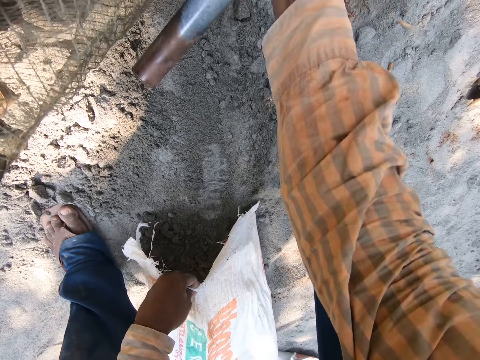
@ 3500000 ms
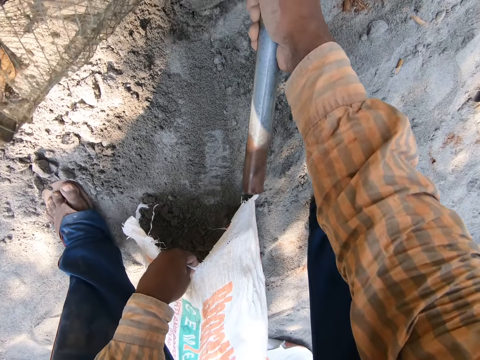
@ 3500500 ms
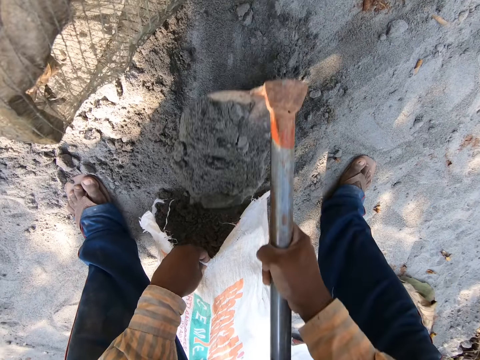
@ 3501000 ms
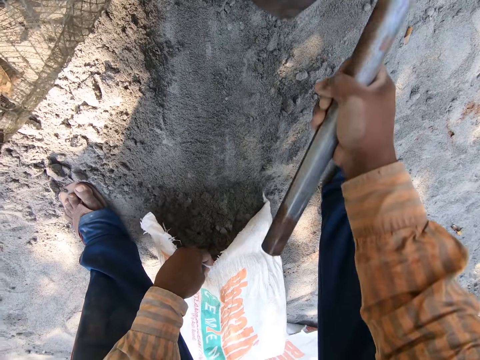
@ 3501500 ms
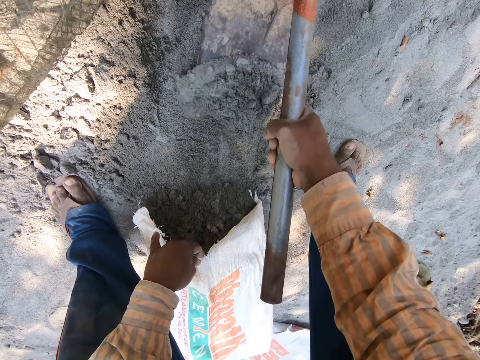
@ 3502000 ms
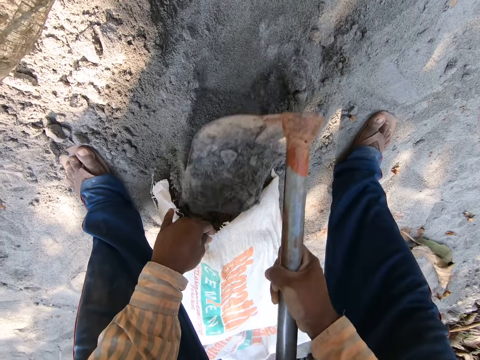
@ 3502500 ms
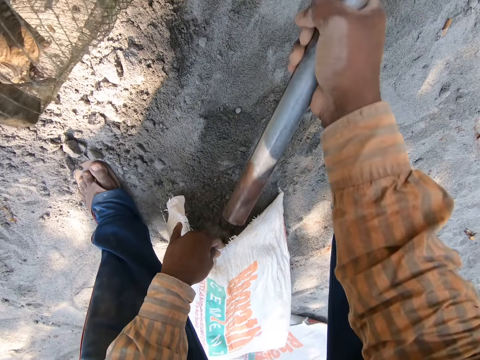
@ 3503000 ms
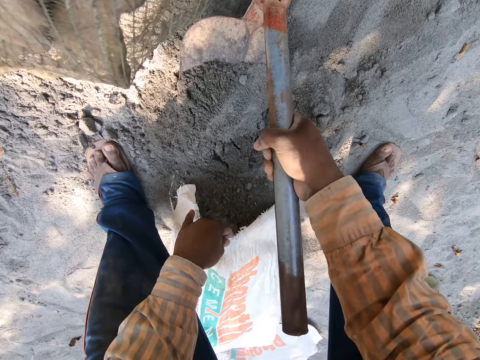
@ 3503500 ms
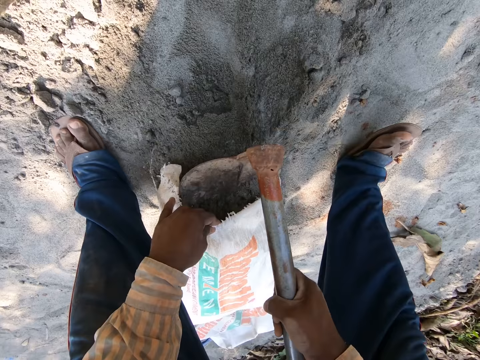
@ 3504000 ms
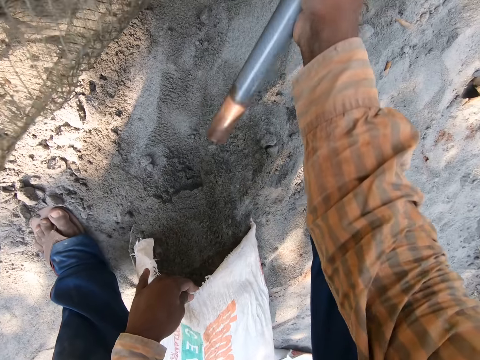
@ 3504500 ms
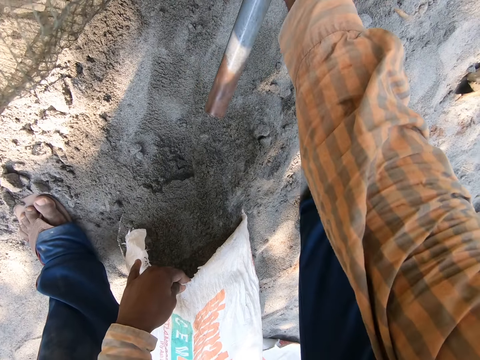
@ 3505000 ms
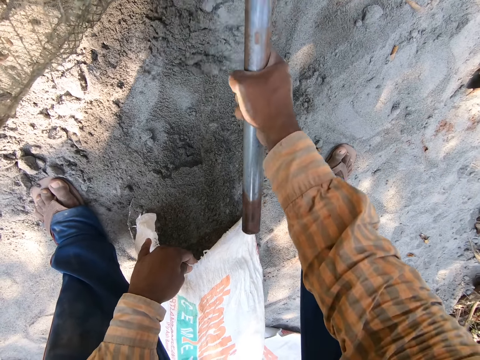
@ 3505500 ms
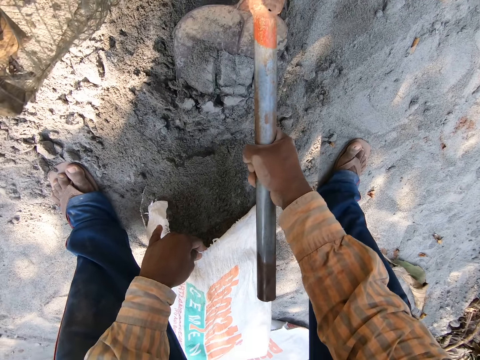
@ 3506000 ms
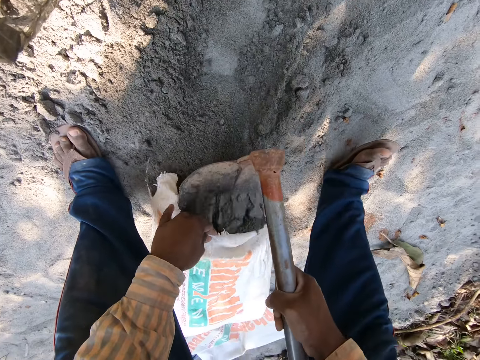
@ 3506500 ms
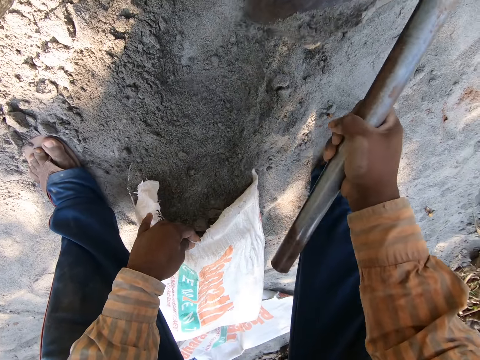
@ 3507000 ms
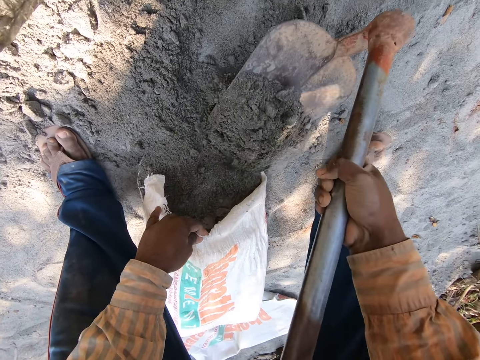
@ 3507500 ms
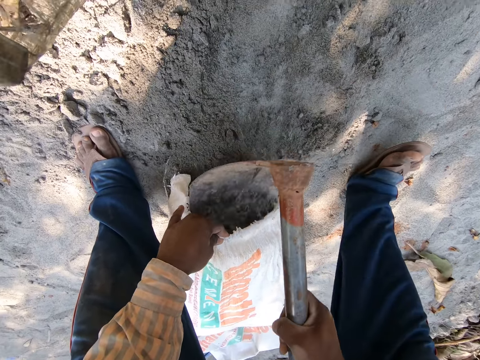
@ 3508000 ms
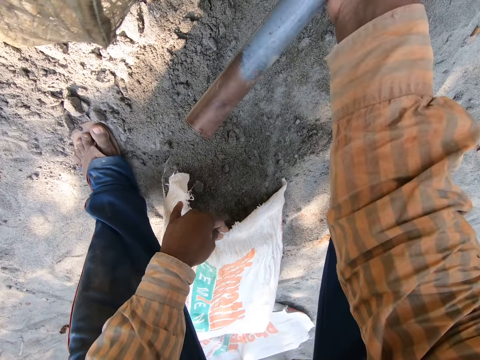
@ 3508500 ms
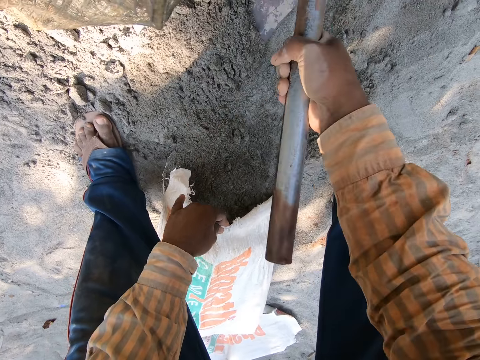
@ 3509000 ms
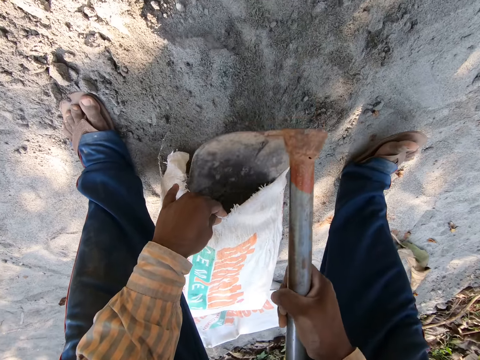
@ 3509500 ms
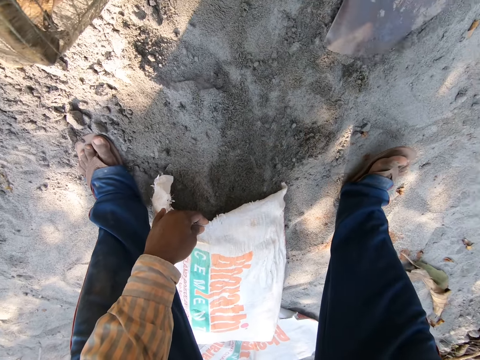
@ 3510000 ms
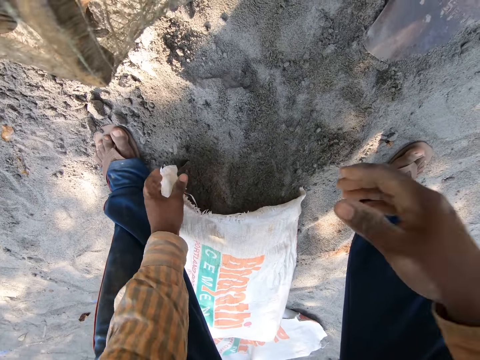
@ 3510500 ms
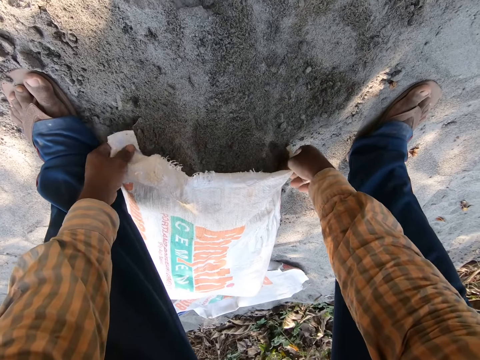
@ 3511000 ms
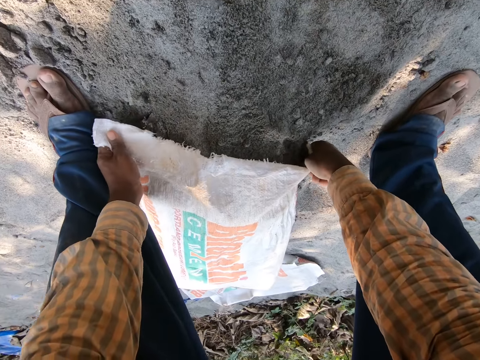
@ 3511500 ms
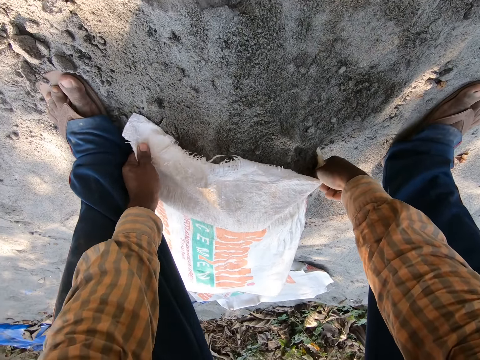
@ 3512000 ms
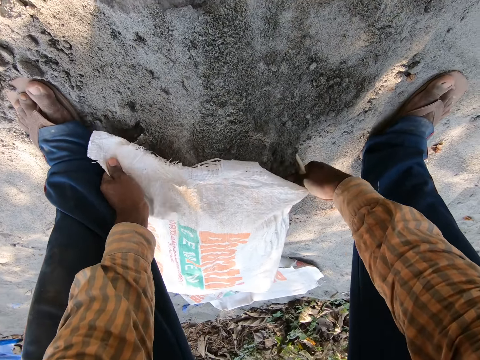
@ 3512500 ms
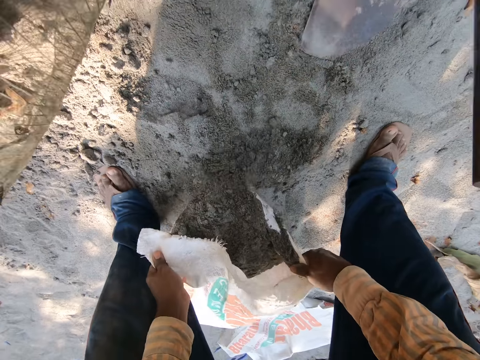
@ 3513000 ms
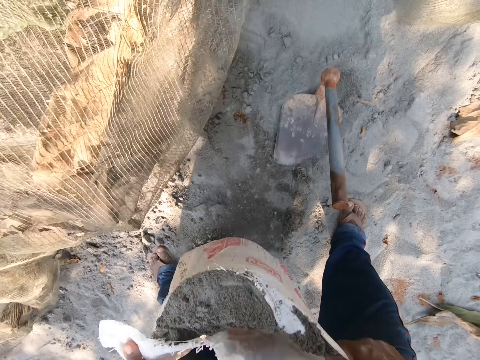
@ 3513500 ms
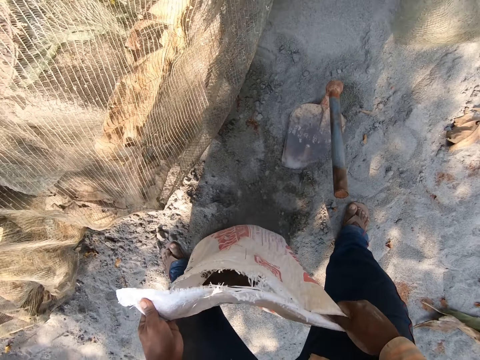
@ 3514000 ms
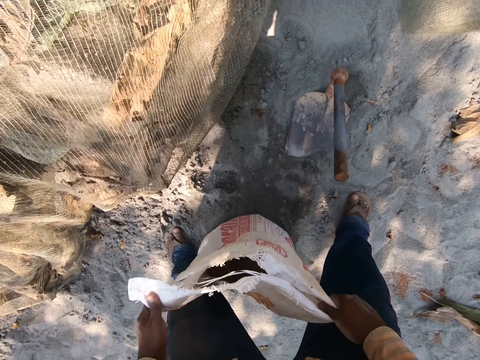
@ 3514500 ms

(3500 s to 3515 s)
The camera wearer drops the hoe on the sharp sand with his right hand. He picks up the bag of cement from the sharp sand with his right hand.

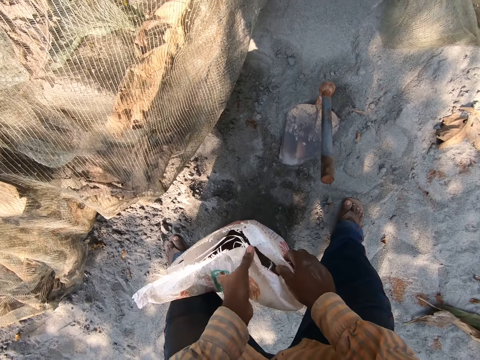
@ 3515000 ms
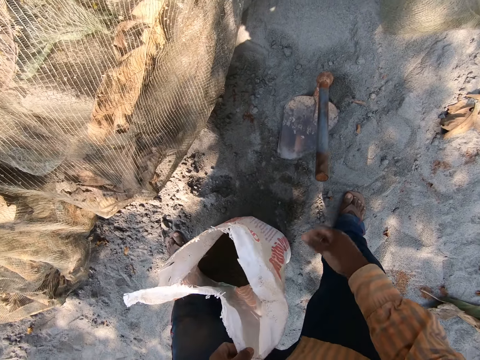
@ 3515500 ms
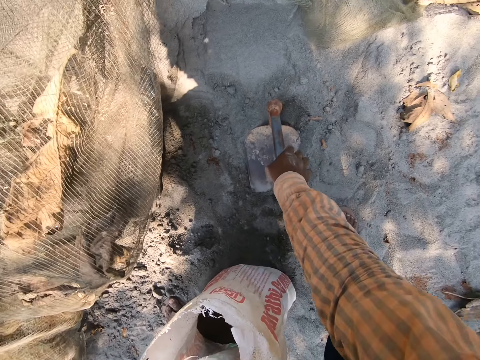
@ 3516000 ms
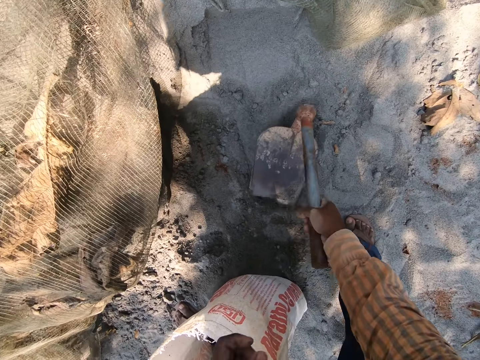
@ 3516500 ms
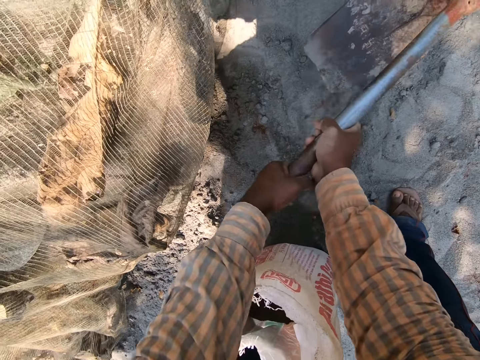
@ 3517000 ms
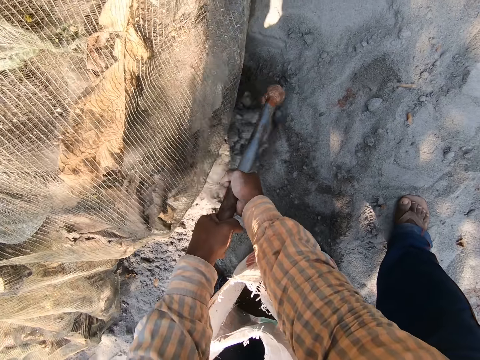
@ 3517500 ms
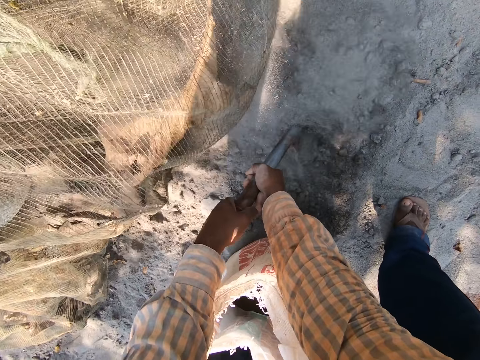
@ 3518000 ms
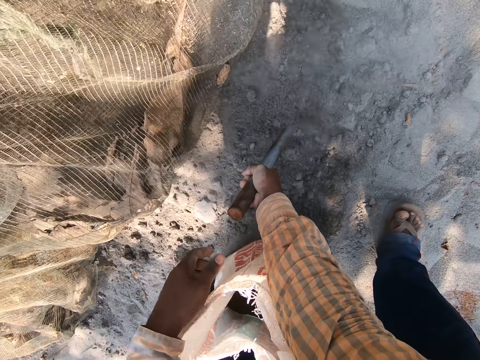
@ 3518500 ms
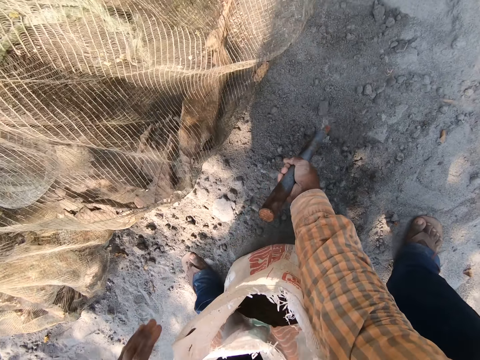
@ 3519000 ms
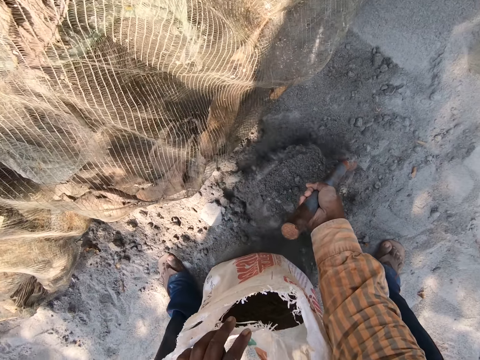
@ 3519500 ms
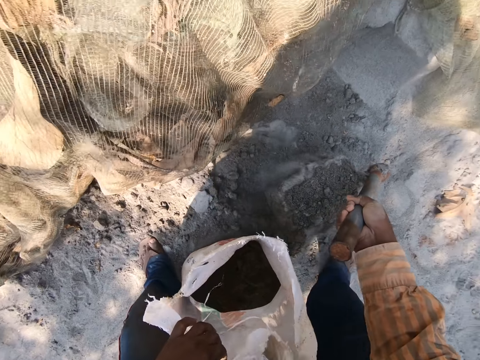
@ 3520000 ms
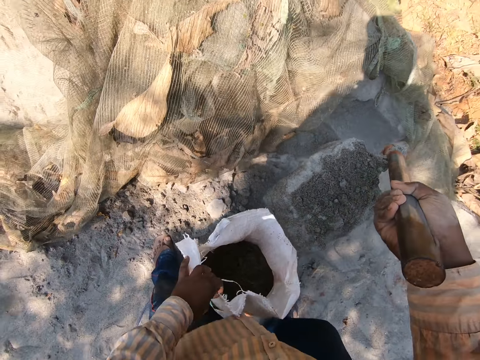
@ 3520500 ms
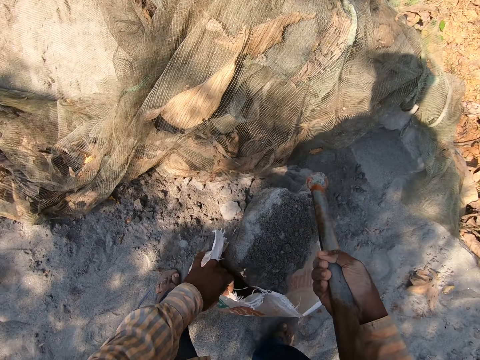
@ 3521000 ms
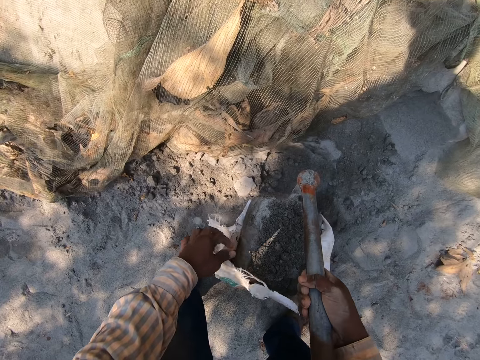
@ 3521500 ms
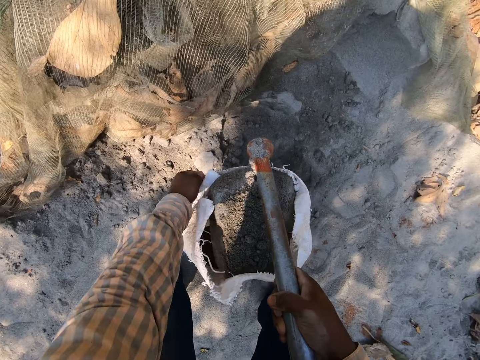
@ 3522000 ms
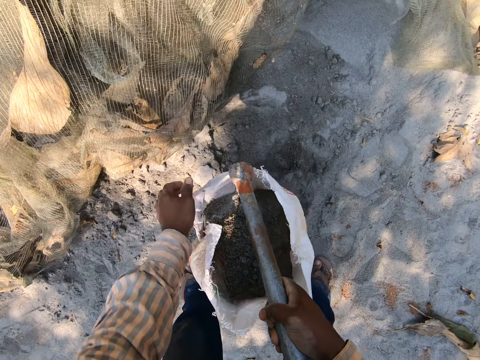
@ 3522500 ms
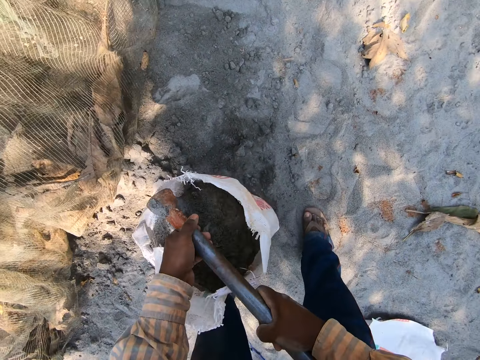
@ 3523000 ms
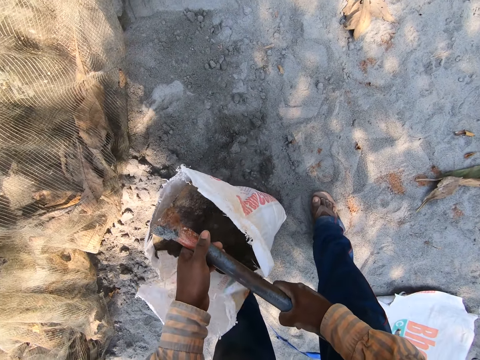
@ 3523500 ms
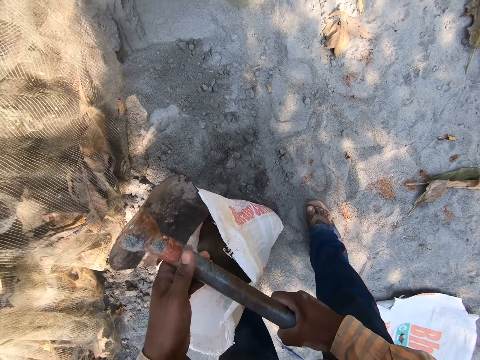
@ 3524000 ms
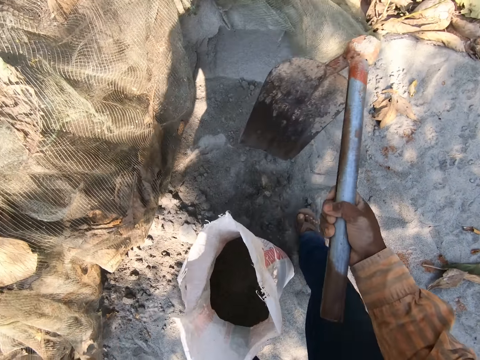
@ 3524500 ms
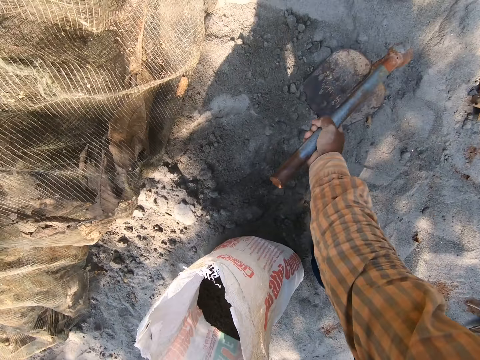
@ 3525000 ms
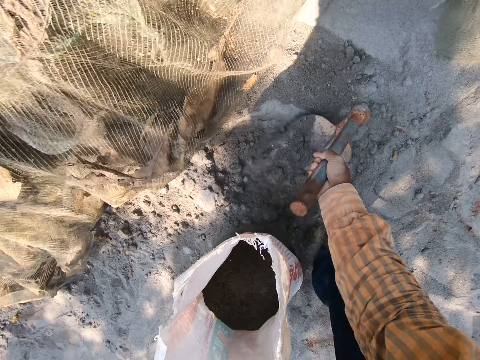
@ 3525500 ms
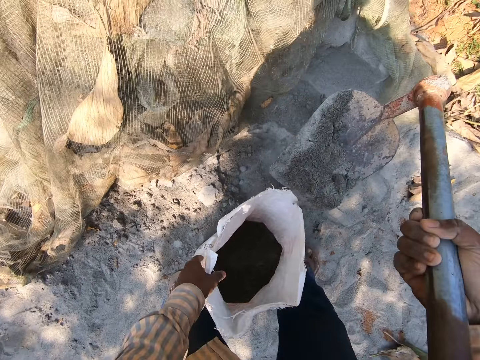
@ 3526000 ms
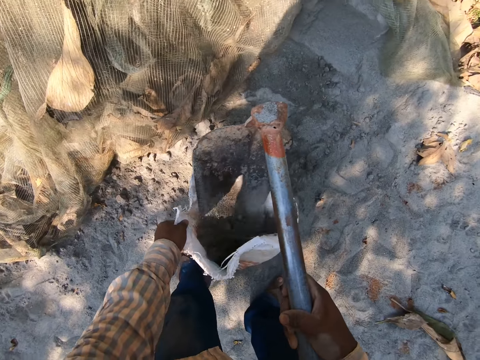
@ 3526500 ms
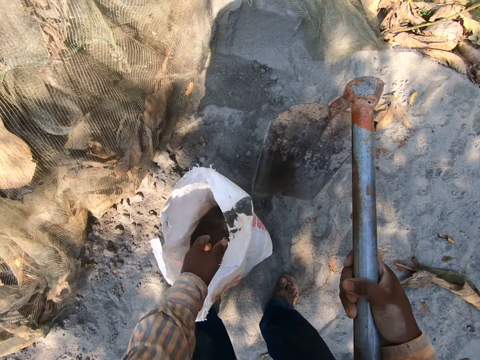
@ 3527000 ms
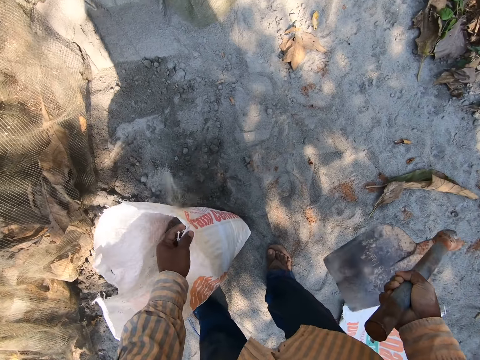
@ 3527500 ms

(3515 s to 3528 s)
The camera wearer picks up the hoe on the sharp sand with his right hand. He packs the sharp sand with the hoe in his right hand. He digs the soil. He puts the sharp sand in the bag of cement with the hoe in his right hand. He scoops cement with a shovel. He holds the cement sack on the ground with his left hand. He pours cement into the cement sack with the hoe in his right hand. He aligns the sack.
